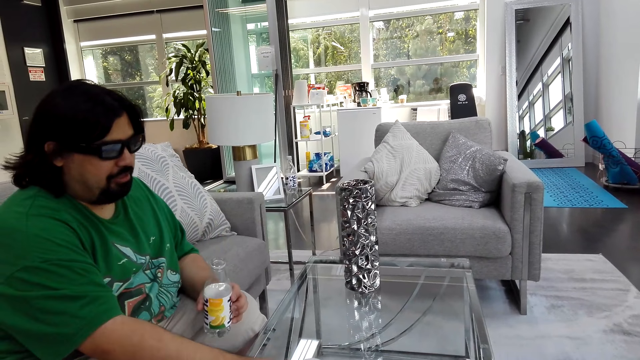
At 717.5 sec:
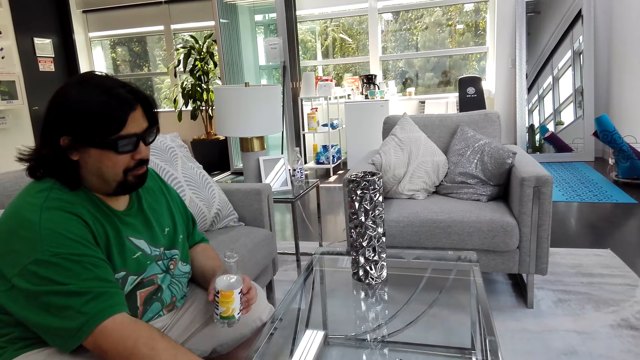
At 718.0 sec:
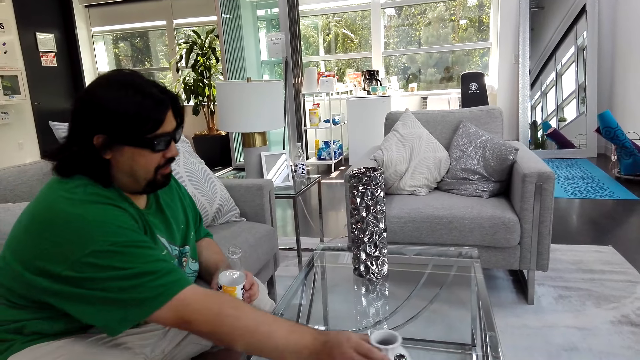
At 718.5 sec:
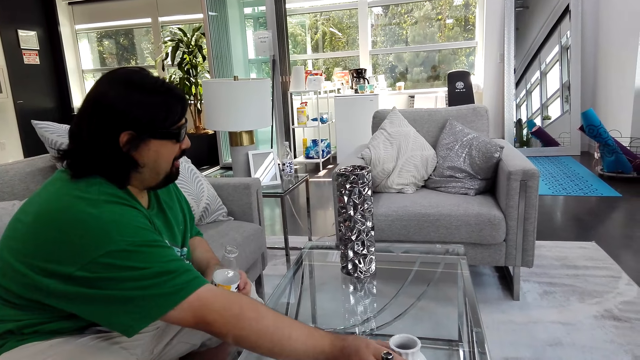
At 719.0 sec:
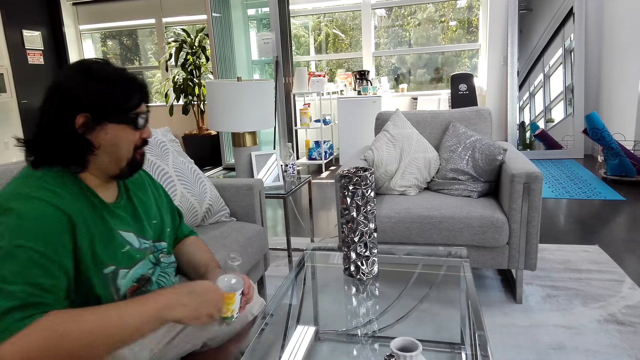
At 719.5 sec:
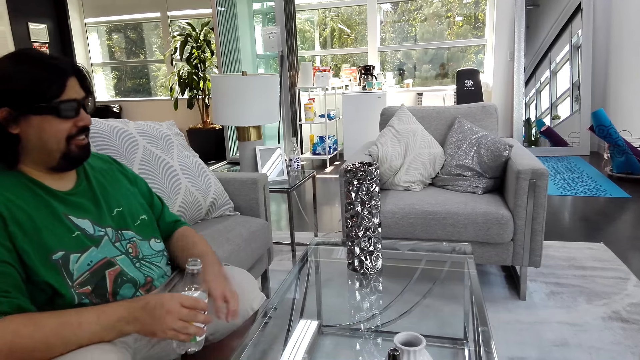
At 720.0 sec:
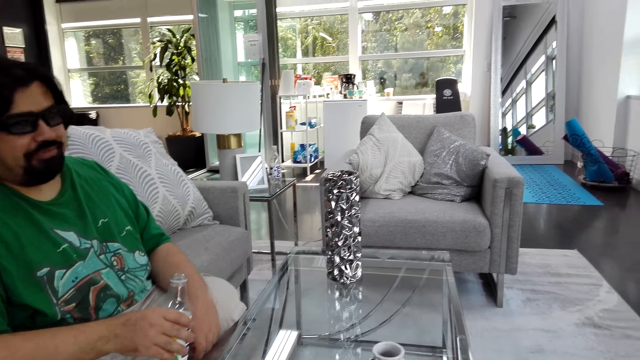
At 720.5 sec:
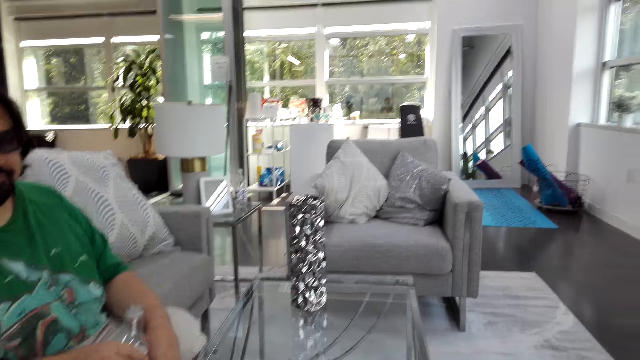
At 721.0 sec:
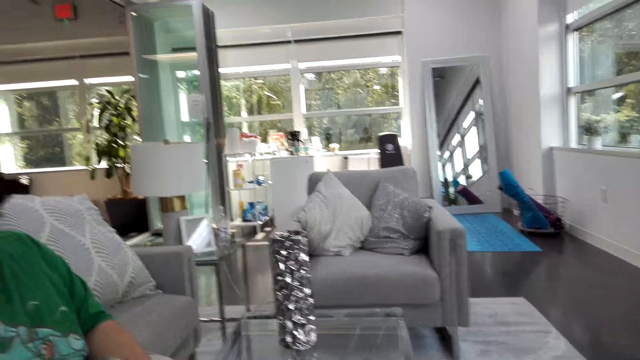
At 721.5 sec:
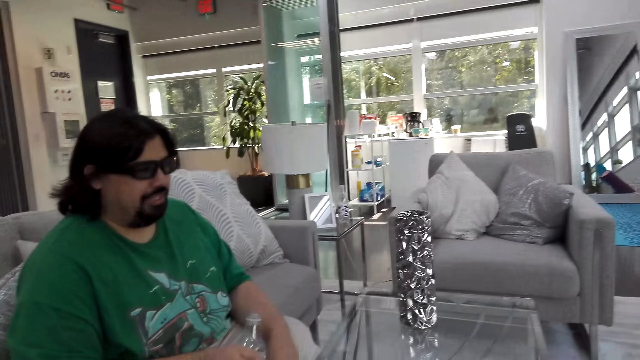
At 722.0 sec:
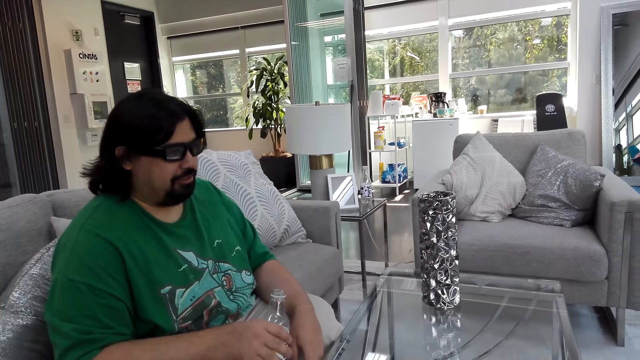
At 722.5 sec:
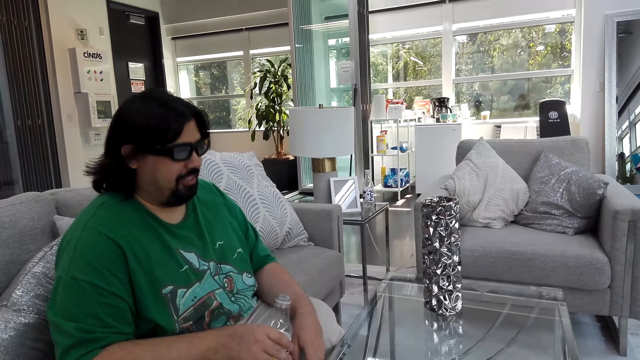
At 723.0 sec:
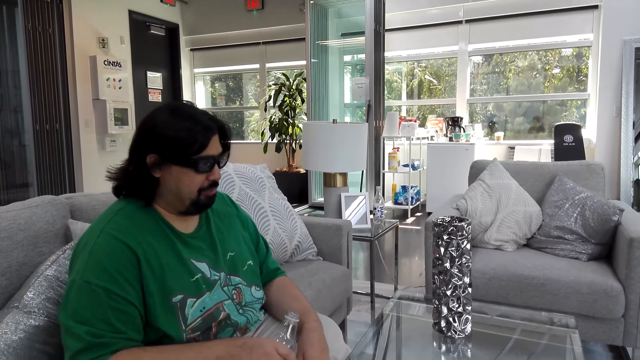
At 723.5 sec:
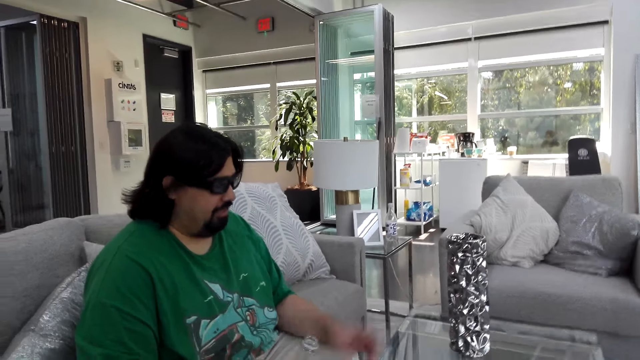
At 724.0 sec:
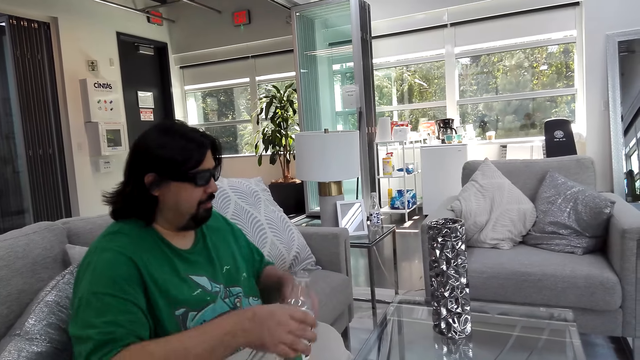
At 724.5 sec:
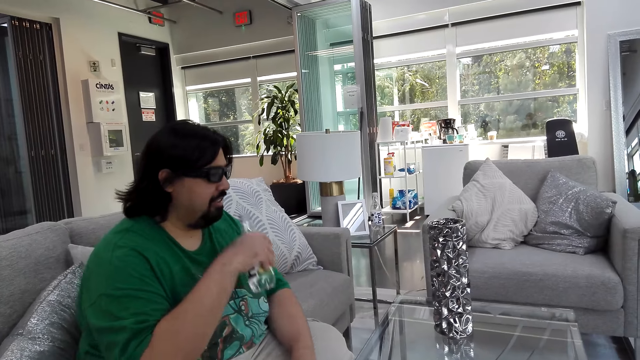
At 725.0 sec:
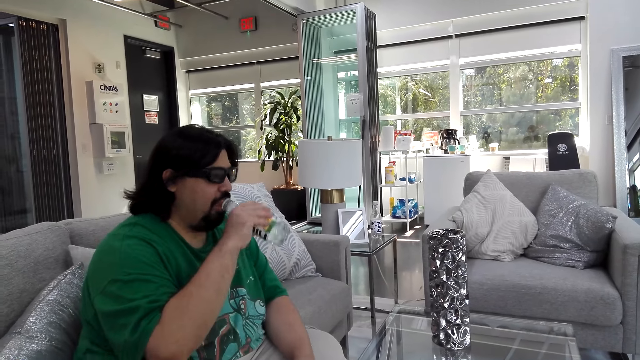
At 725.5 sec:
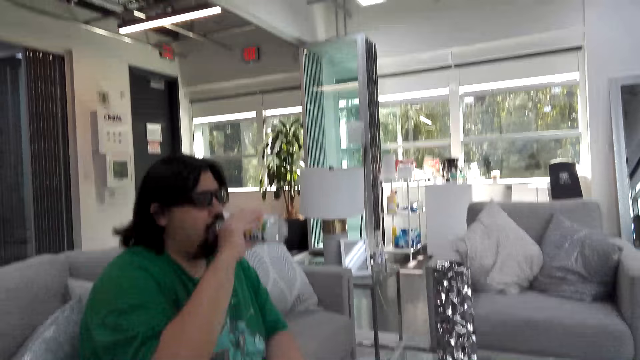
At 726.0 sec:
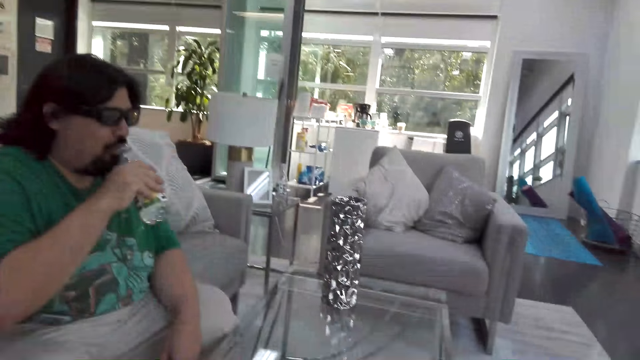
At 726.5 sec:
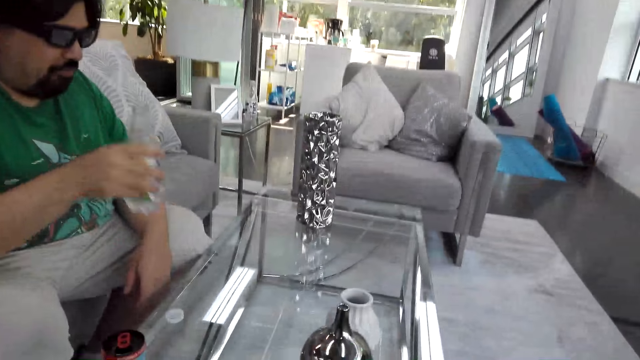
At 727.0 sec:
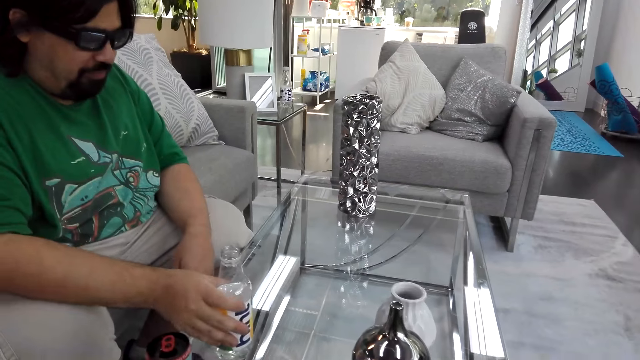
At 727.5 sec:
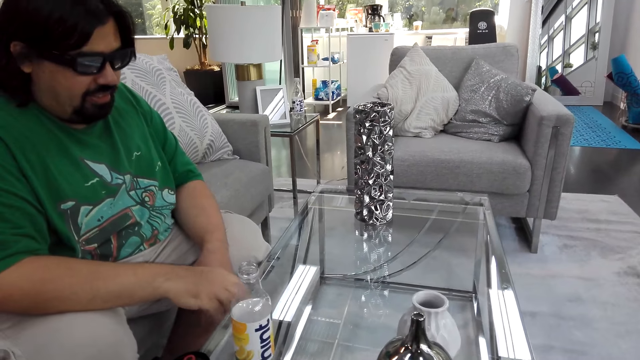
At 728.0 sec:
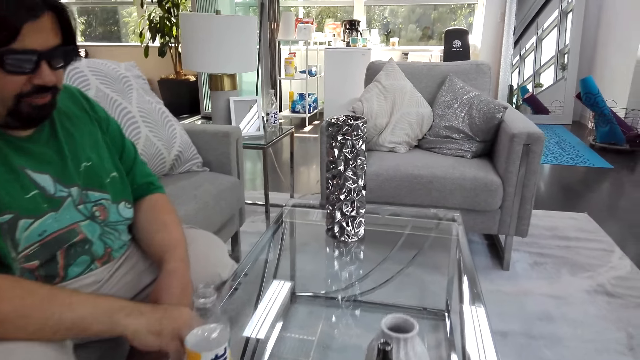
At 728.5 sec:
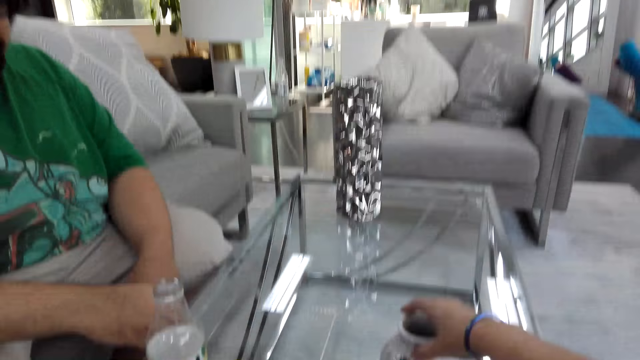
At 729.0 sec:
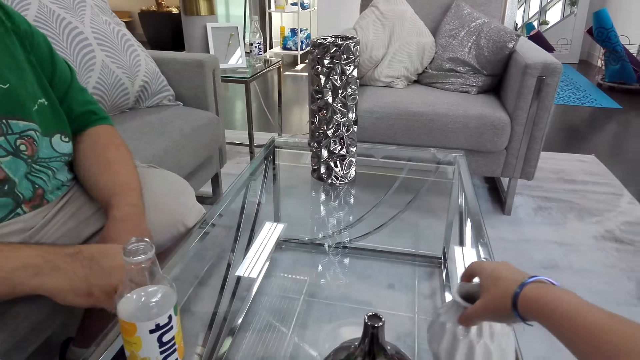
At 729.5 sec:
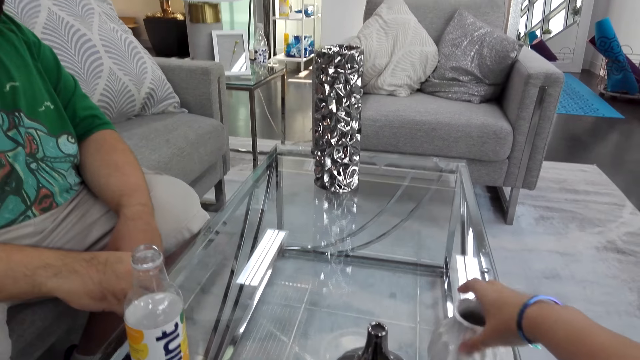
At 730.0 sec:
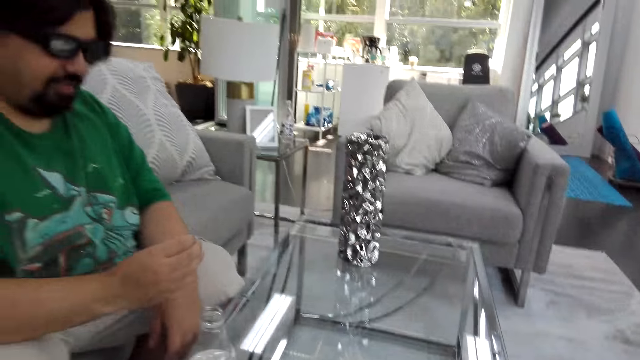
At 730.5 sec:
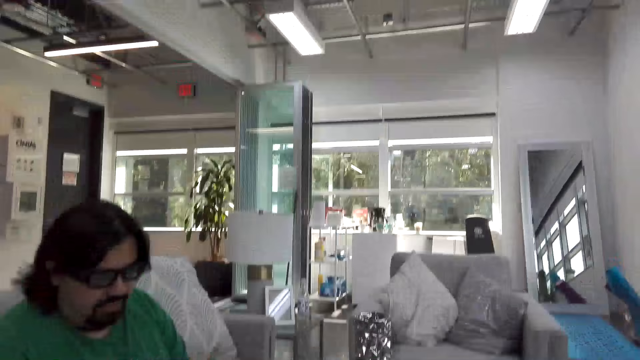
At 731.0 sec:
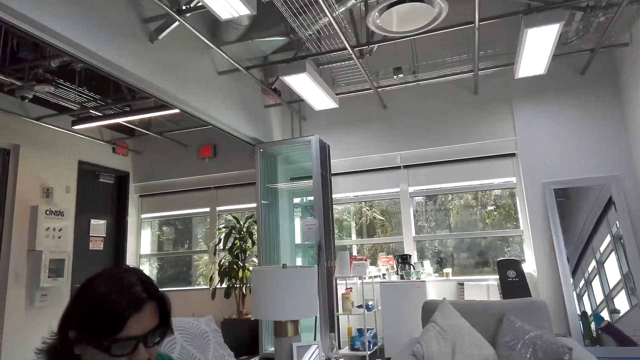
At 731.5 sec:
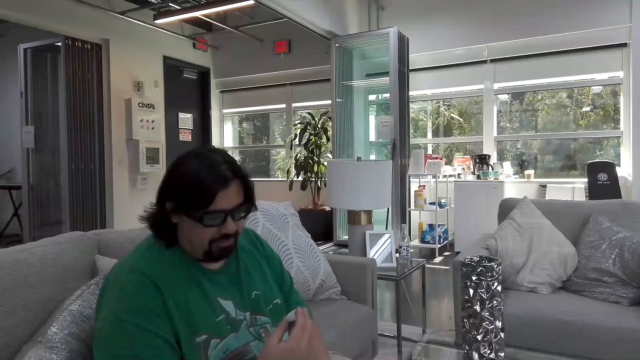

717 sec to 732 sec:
A man moves the vase with his right hand. The man drinks from the bottle. The man places the water bottle on the table. The man pulls the vase. The camera wearer moves the vase.

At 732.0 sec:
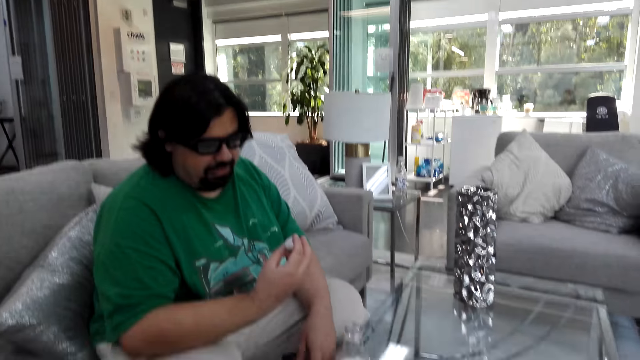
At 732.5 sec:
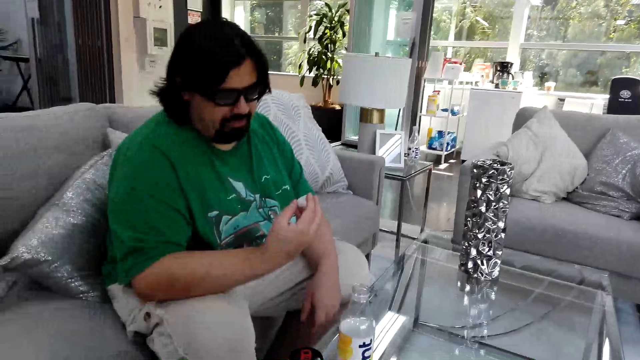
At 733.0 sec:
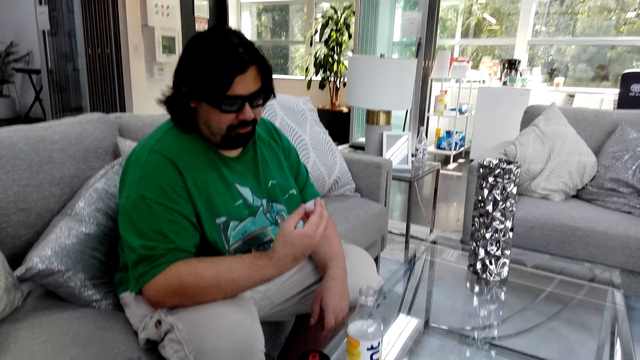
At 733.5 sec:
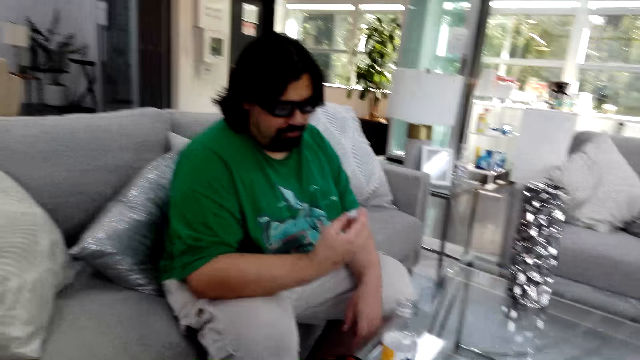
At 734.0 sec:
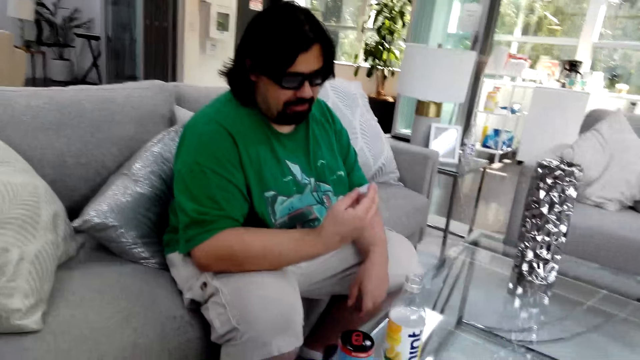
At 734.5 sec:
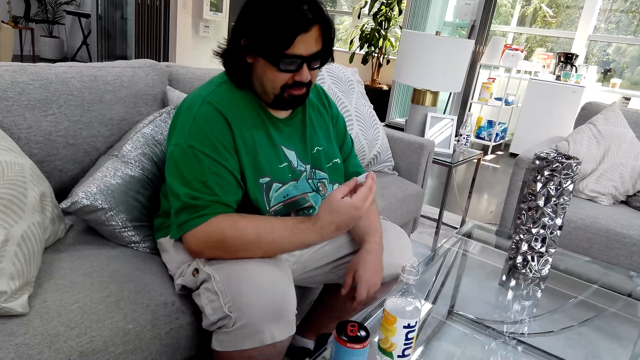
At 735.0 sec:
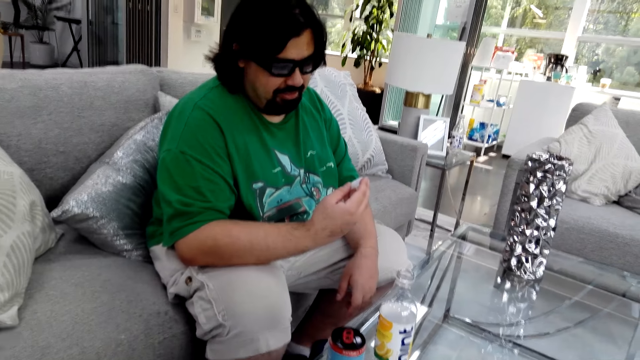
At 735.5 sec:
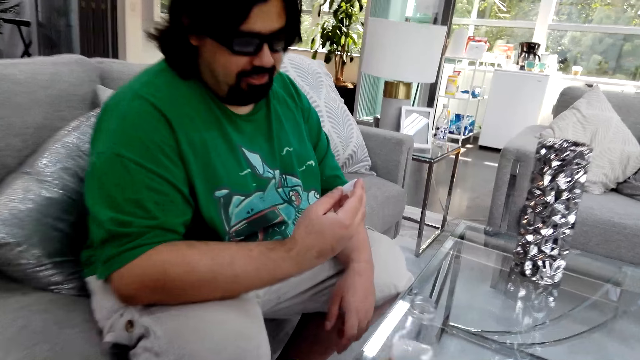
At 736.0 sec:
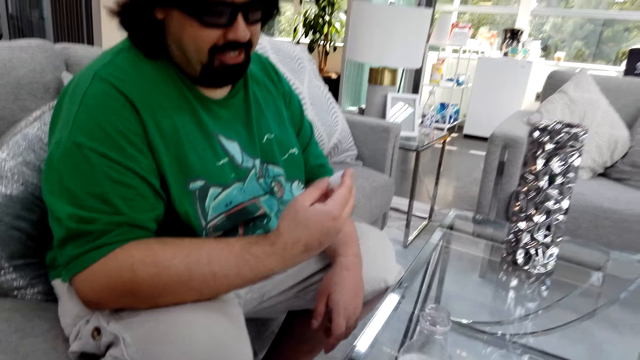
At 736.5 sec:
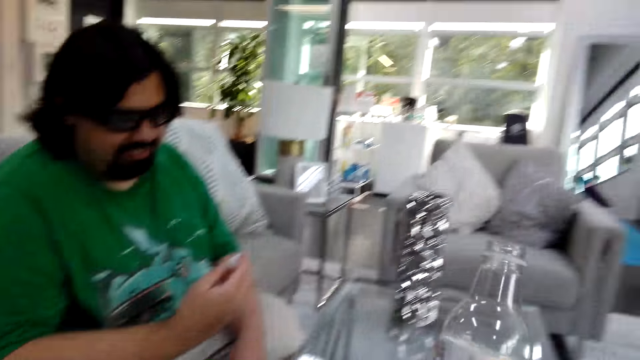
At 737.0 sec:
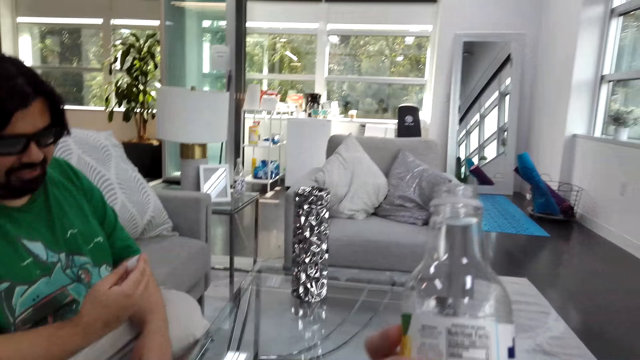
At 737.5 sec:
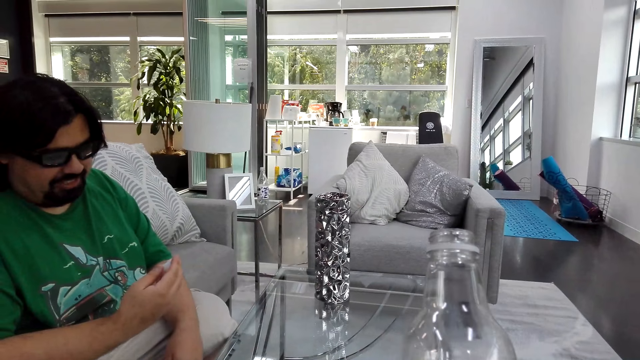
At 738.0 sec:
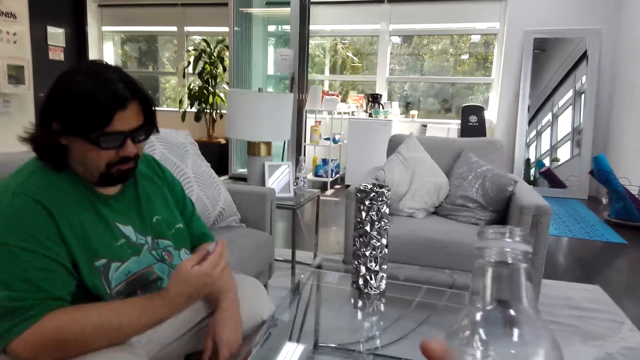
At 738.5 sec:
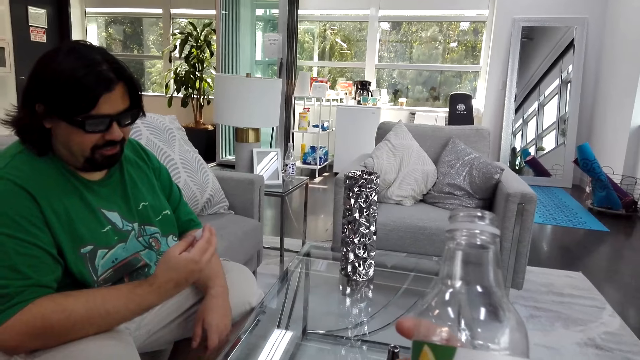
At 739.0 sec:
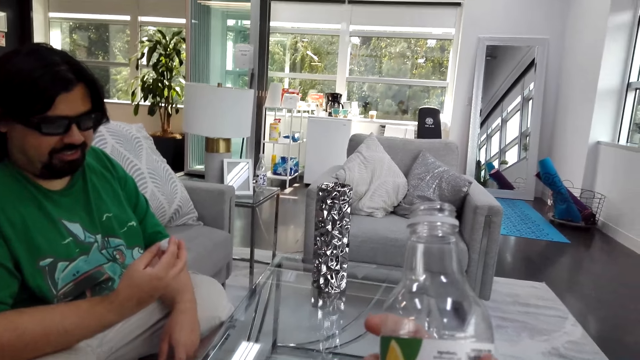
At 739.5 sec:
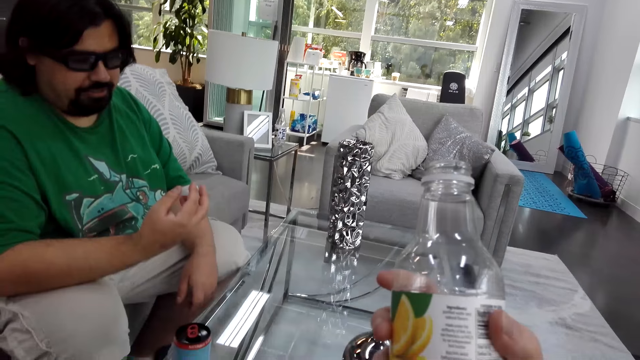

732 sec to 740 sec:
The camera wearer picks up the water bottle. They look at the bottle.
